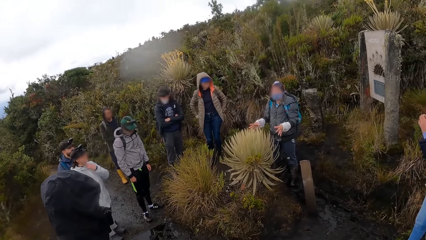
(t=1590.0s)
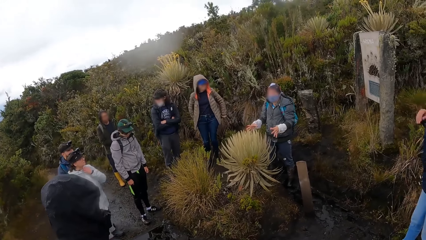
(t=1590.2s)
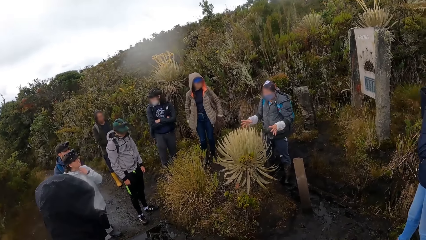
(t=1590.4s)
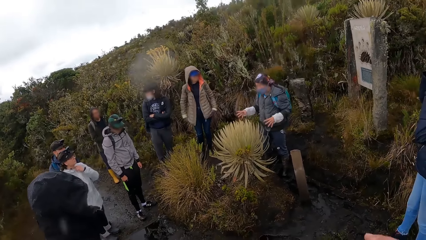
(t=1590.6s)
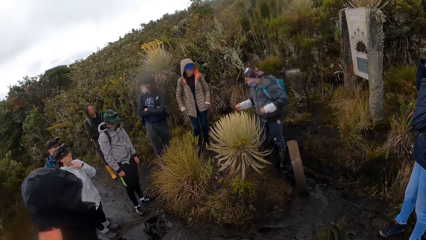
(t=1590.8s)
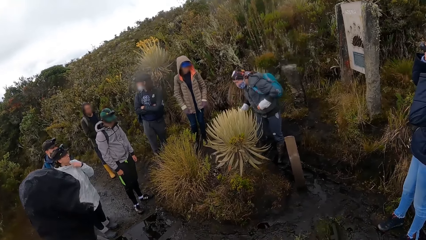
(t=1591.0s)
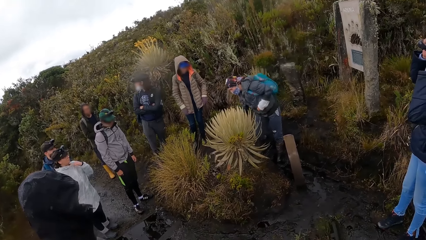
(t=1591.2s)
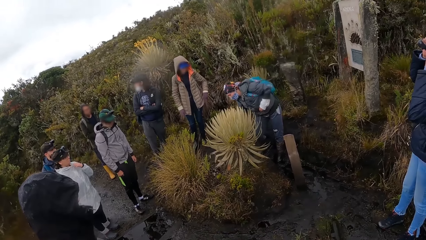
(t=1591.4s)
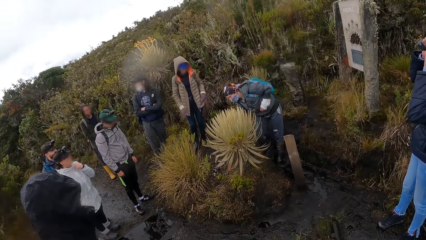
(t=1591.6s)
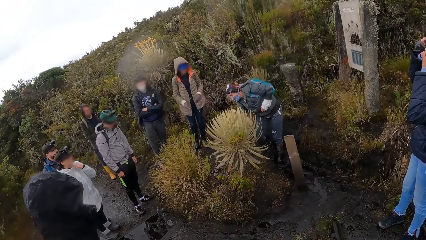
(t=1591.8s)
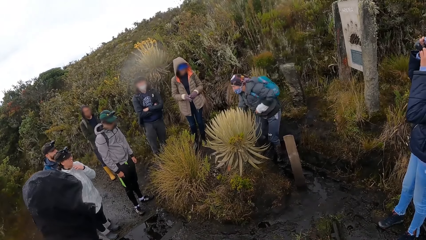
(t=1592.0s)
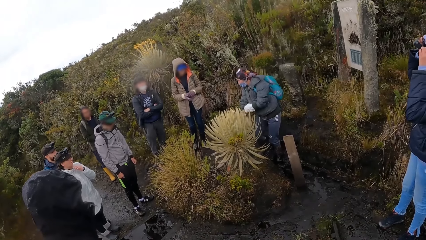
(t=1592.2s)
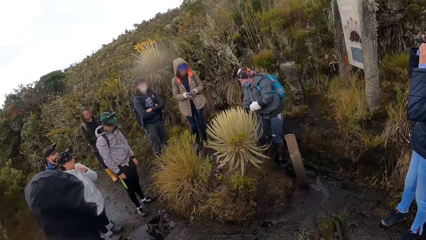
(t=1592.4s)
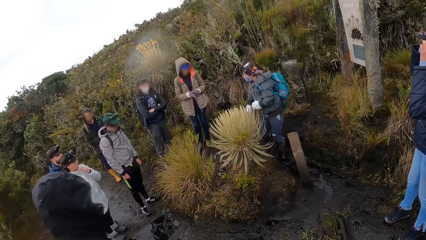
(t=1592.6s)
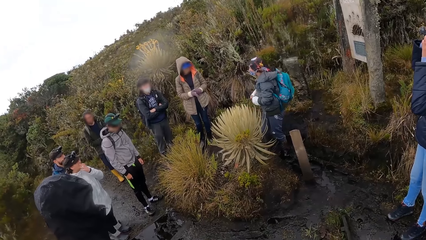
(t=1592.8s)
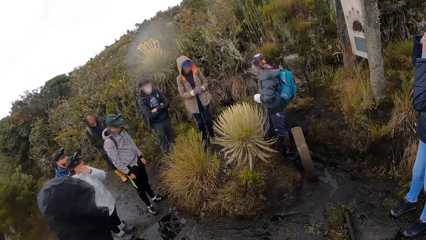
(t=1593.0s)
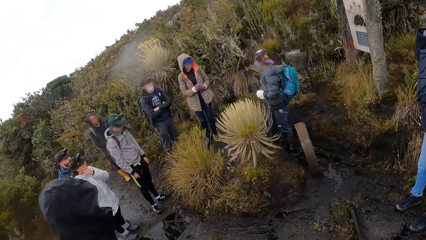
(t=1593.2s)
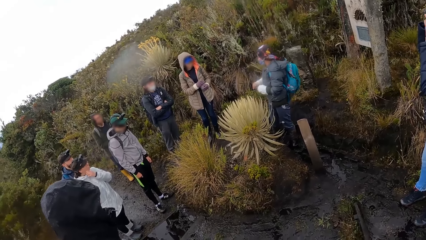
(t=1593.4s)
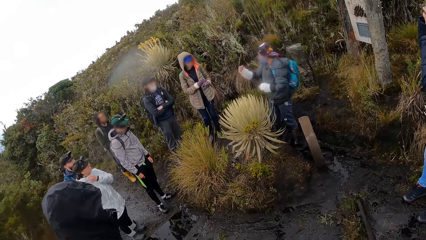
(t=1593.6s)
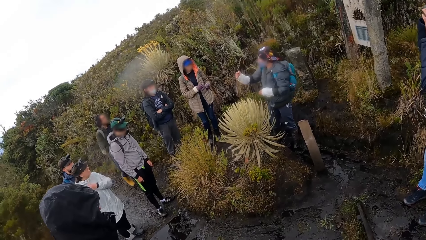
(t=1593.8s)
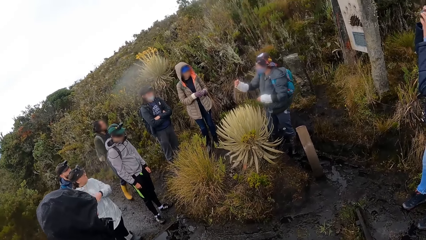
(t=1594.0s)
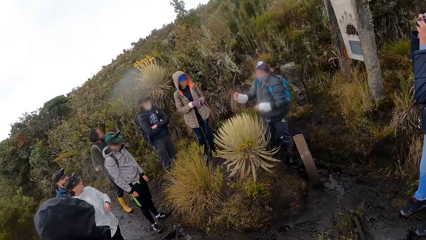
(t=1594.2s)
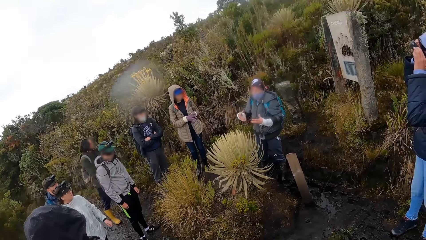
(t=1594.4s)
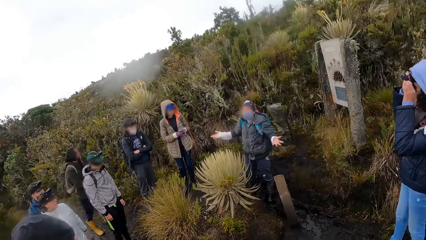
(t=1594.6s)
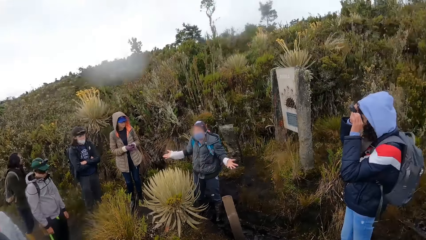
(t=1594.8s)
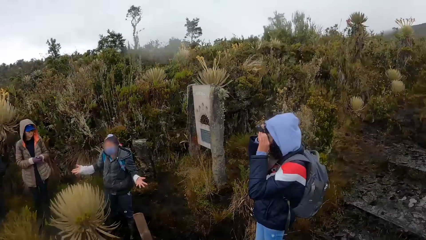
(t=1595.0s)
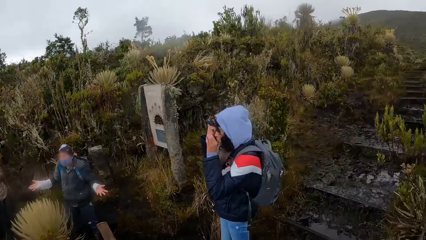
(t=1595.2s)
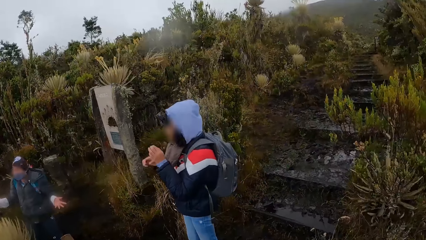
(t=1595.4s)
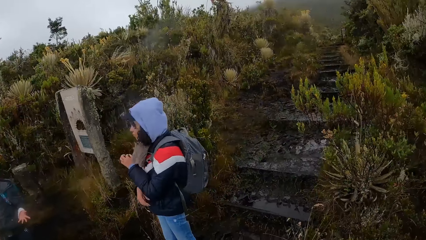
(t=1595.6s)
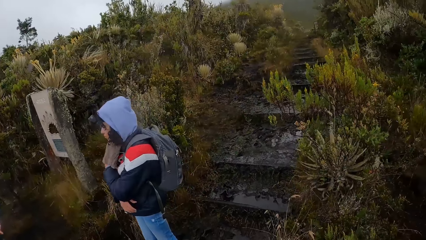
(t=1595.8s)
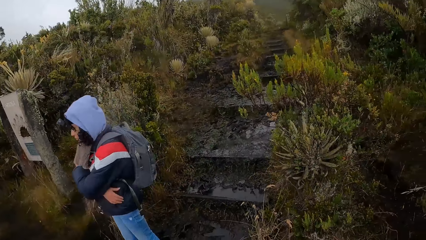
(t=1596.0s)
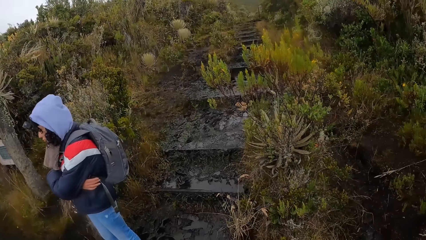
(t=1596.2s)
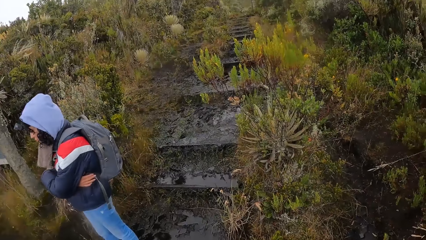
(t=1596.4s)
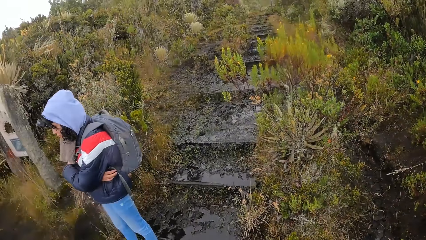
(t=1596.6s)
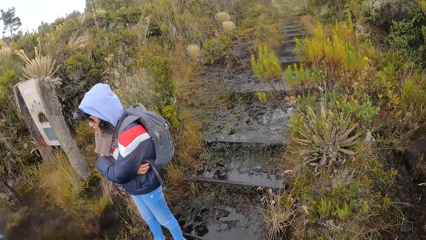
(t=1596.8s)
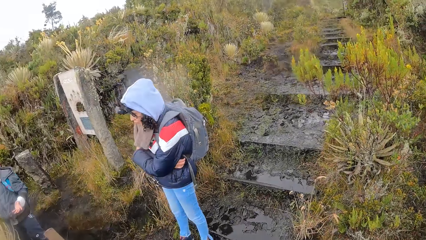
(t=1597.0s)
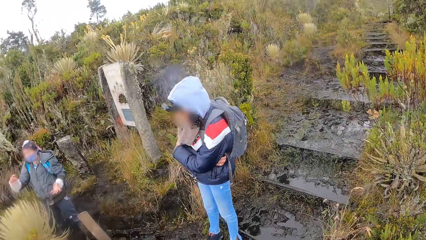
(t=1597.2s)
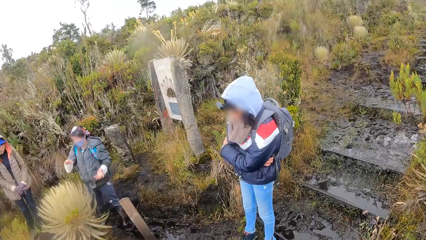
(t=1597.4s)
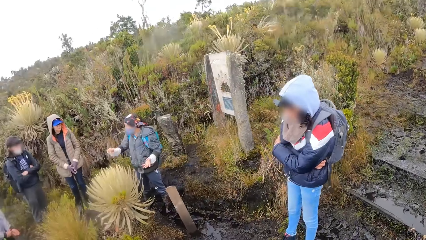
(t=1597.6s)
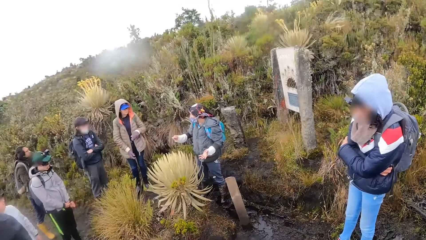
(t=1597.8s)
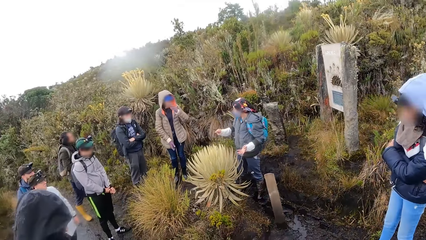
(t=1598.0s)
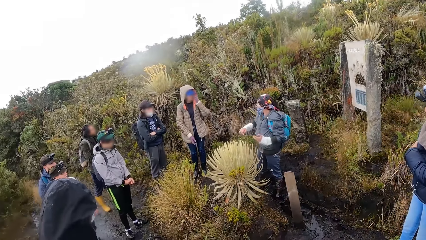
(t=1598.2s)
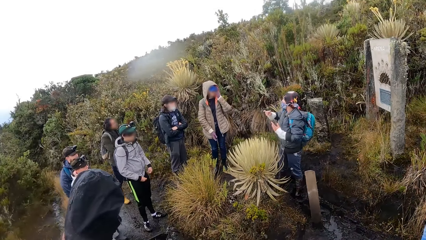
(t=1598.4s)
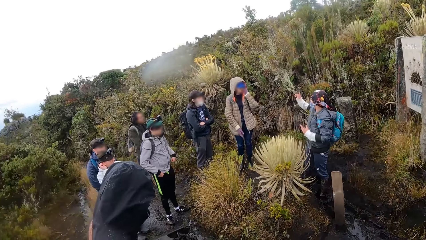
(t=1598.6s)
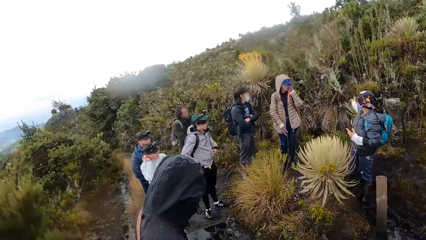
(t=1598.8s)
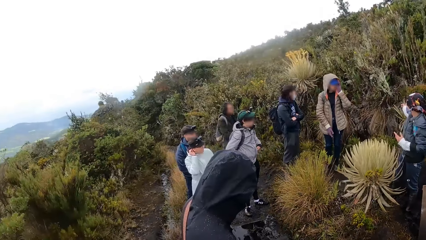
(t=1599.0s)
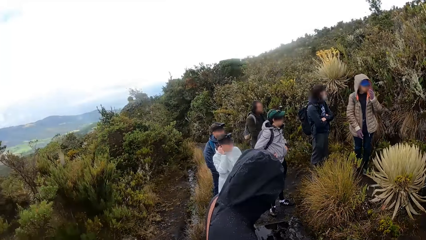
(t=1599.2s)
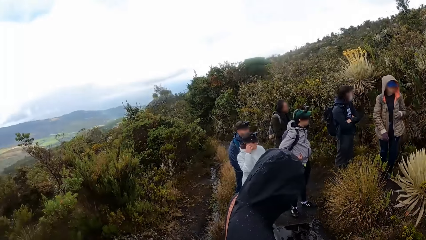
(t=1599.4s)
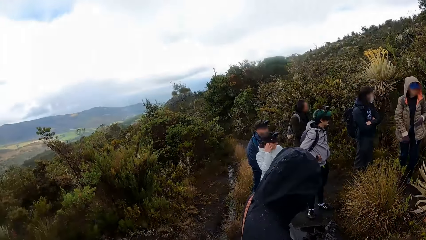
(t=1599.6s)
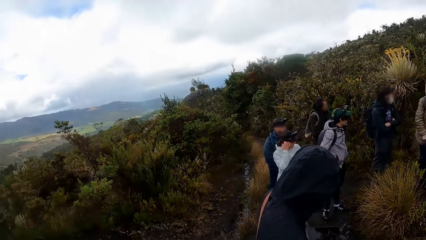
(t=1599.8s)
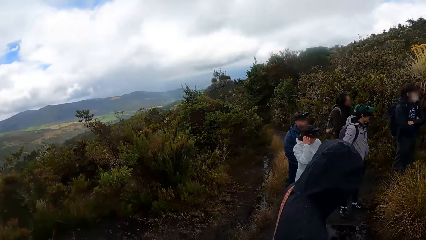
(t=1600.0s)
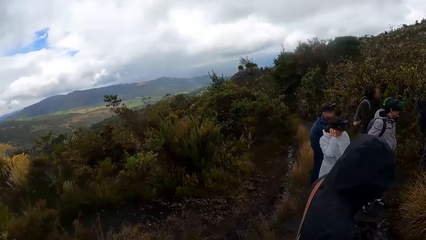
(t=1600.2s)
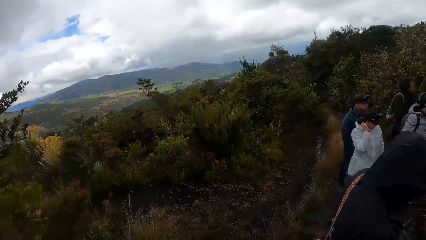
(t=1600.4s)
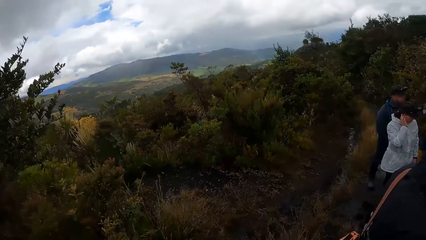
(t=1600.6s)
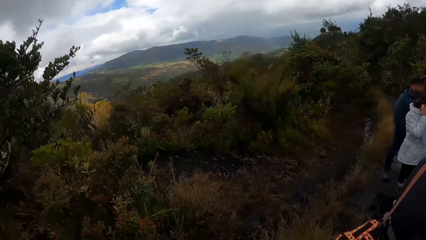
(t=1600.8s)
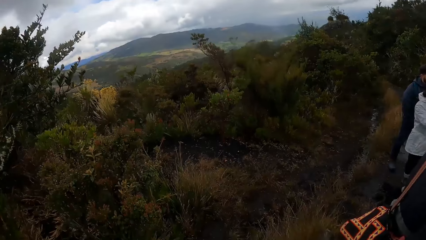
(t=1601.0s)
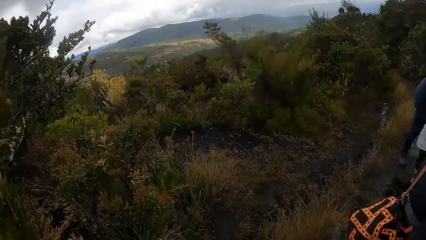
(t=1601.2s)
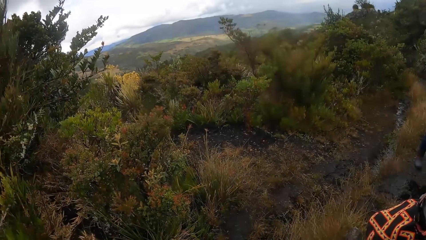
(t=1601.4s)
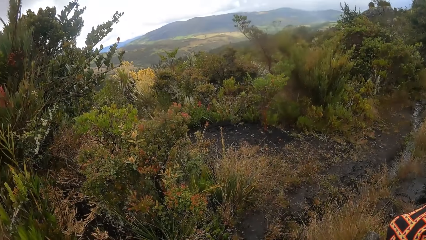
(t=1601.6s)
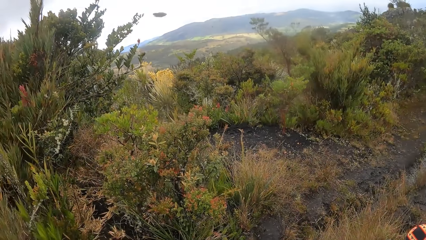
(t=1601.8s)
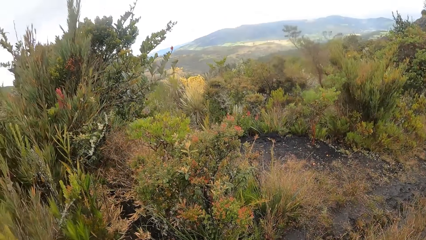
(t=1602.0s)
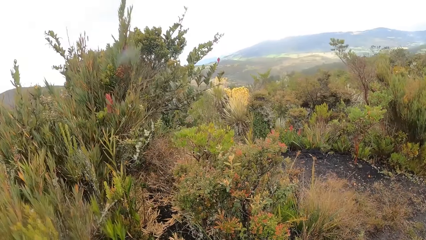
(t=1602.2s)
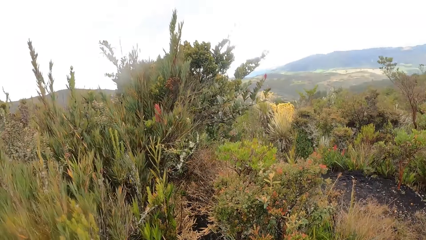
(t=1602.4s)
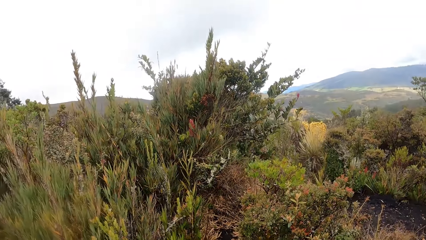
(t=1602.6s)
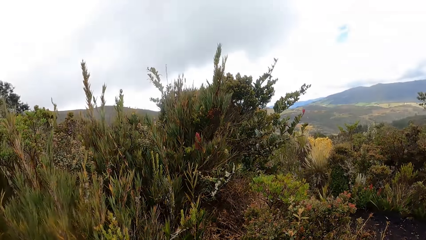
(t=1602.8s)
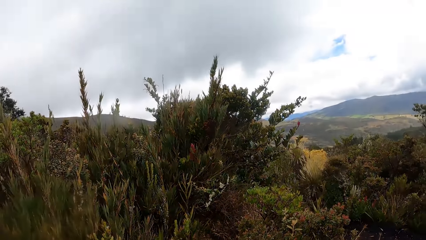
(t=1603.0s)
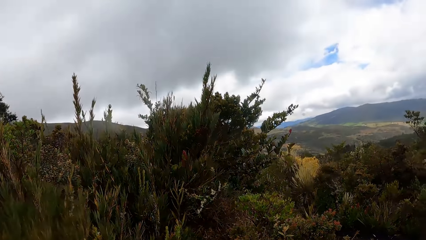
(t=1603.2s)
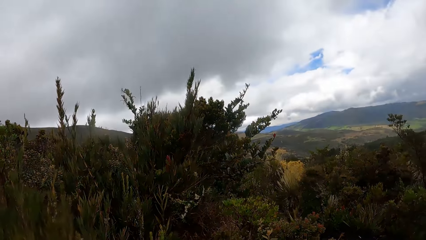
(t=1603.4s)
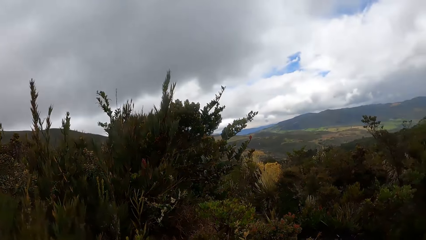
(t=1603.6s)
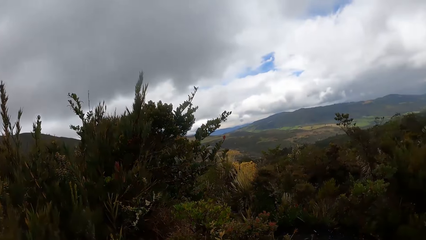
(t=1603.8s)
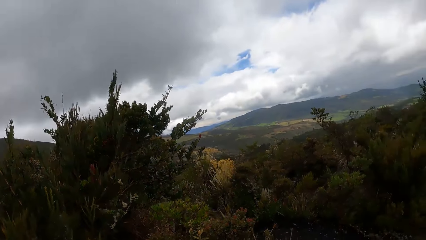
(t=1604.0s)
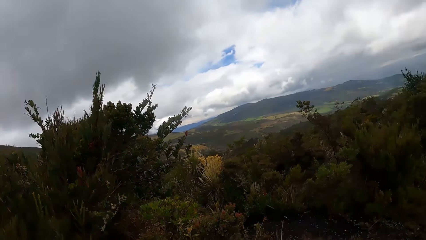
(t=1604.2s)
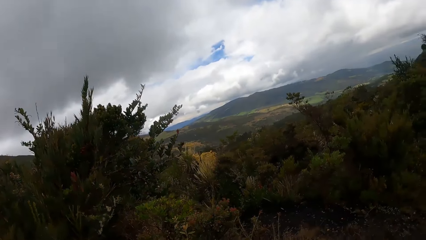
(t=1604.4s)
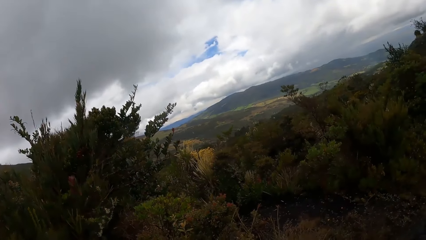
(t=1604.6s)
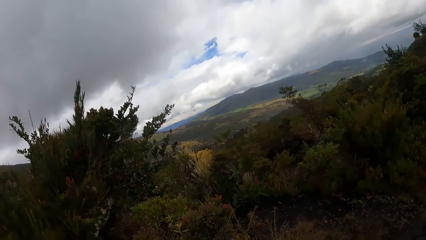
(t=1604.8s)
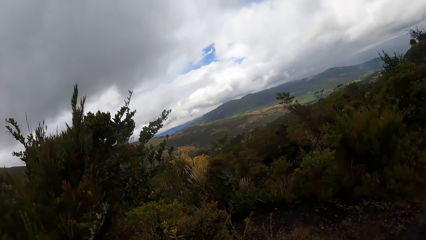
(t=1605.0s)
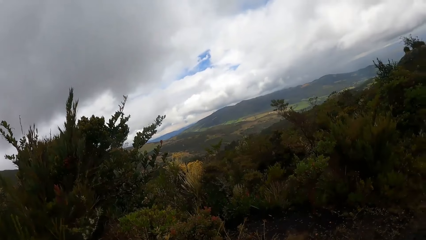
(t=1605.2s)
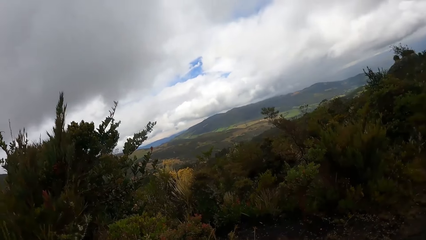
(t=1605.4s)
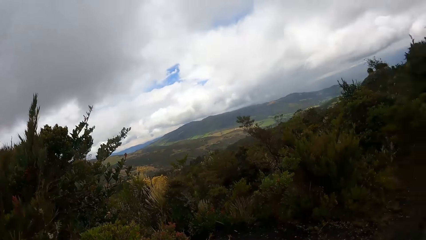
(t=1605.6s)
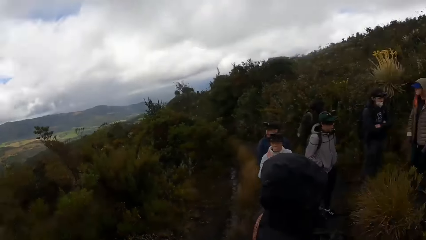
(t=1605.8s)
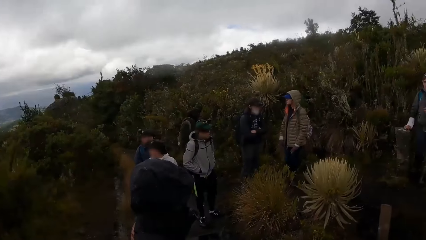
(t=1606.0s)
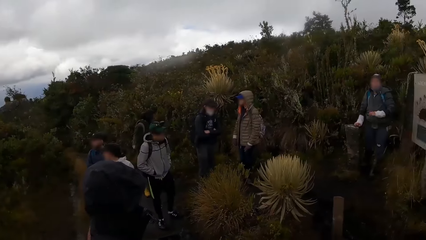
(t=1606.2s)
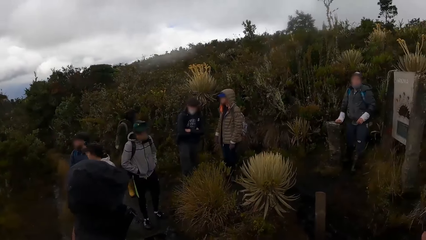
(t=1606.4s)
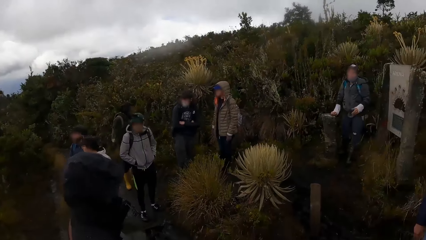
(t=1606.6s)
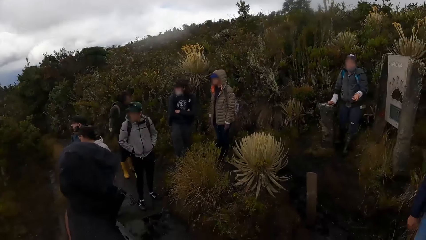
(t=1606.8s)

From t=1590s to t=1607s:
The camera wearer looks around.
